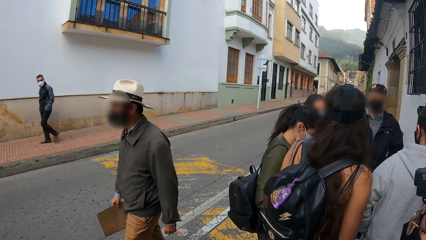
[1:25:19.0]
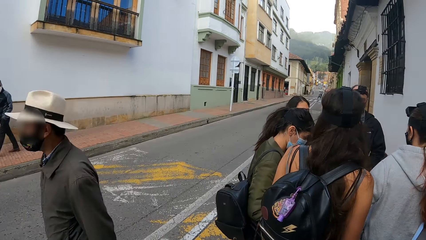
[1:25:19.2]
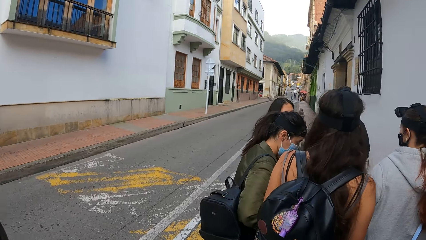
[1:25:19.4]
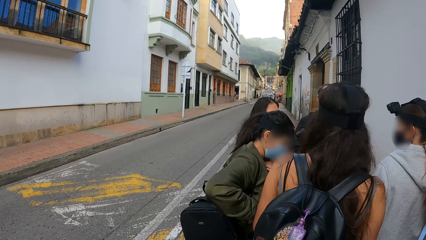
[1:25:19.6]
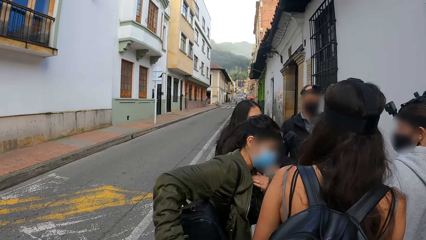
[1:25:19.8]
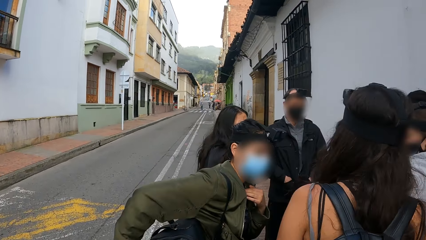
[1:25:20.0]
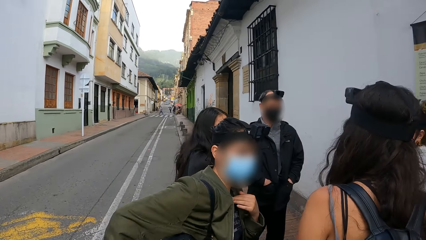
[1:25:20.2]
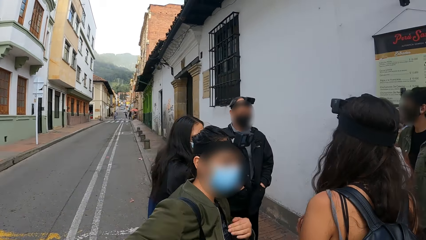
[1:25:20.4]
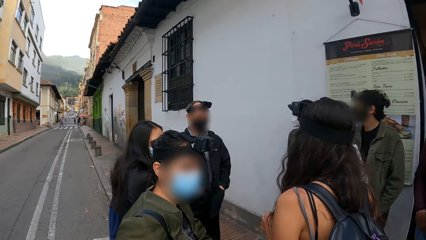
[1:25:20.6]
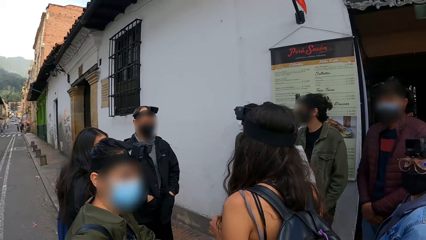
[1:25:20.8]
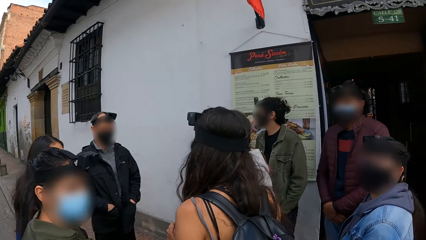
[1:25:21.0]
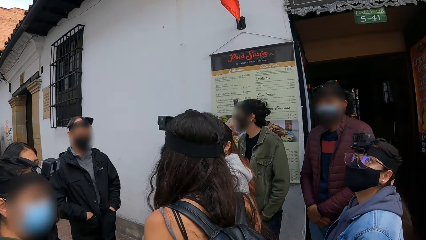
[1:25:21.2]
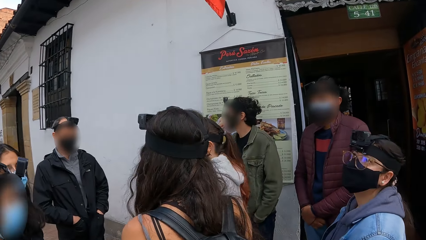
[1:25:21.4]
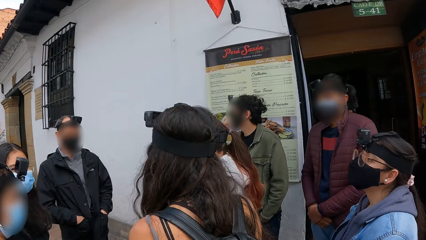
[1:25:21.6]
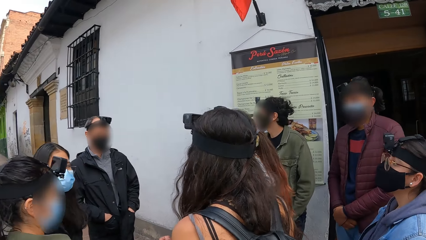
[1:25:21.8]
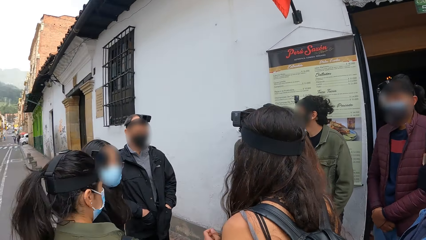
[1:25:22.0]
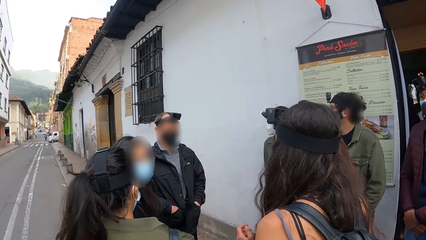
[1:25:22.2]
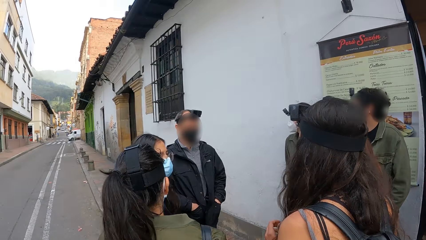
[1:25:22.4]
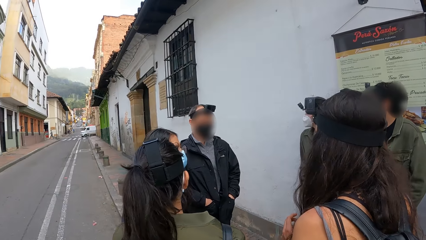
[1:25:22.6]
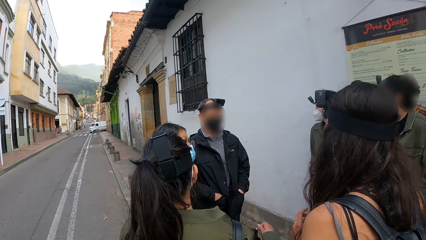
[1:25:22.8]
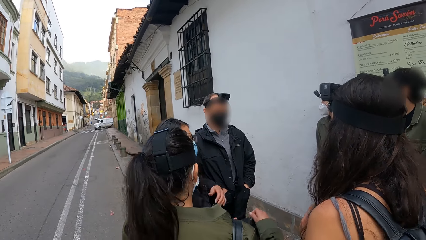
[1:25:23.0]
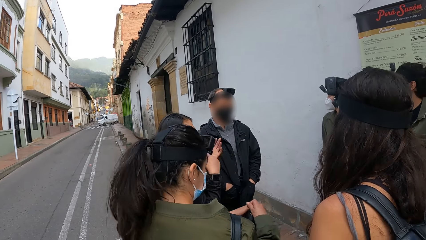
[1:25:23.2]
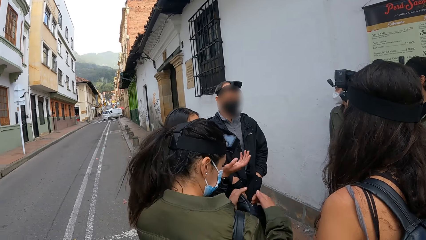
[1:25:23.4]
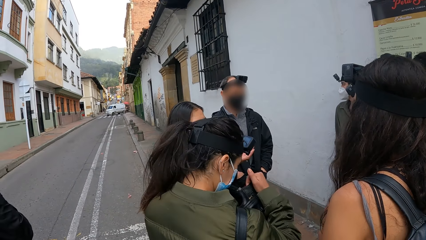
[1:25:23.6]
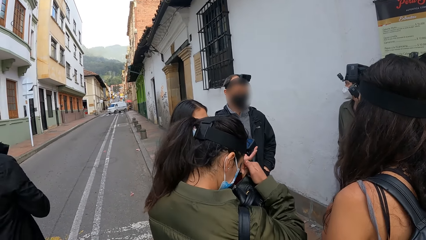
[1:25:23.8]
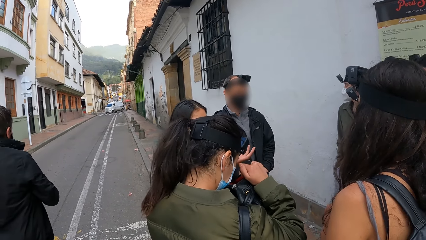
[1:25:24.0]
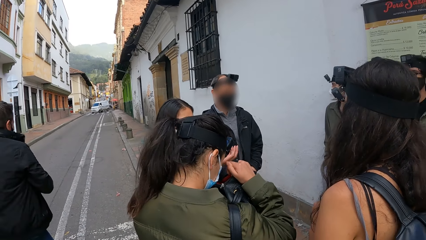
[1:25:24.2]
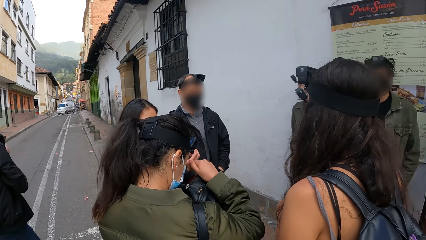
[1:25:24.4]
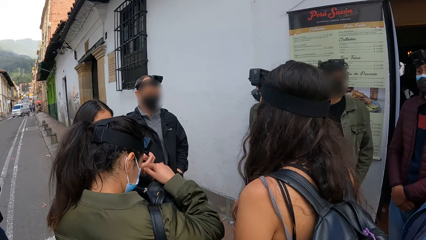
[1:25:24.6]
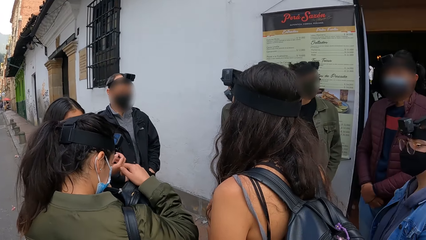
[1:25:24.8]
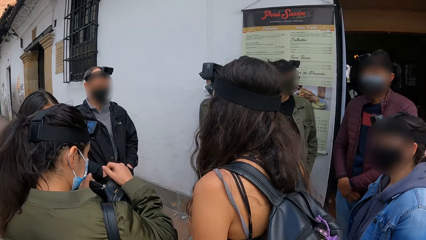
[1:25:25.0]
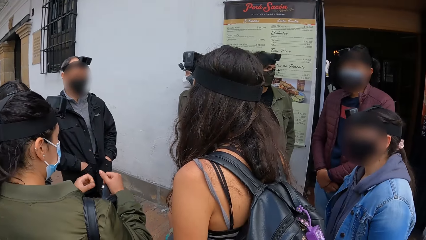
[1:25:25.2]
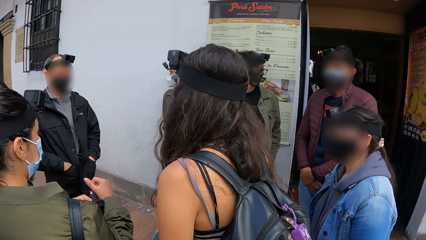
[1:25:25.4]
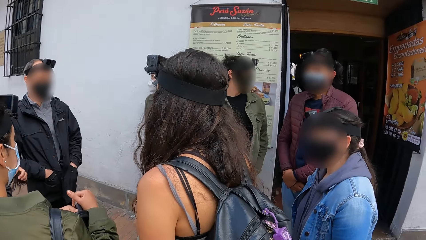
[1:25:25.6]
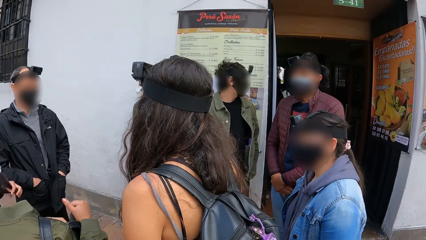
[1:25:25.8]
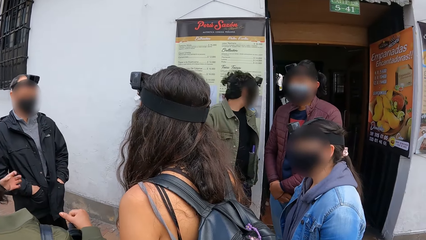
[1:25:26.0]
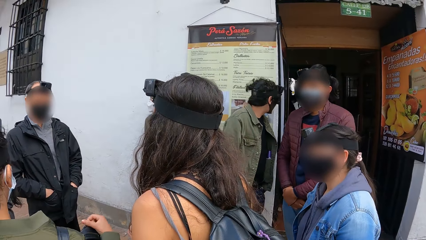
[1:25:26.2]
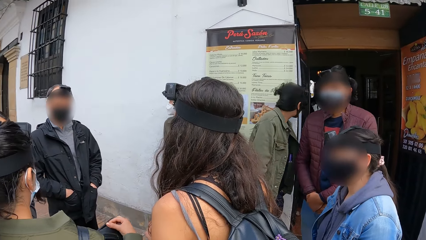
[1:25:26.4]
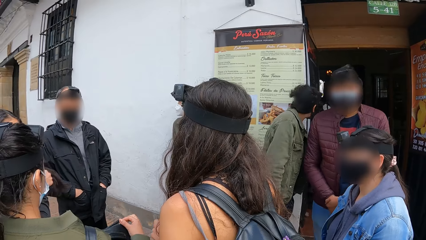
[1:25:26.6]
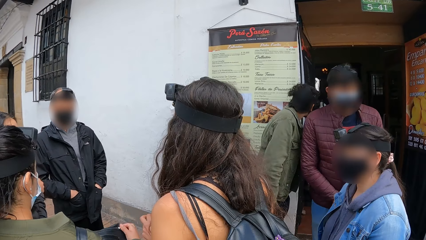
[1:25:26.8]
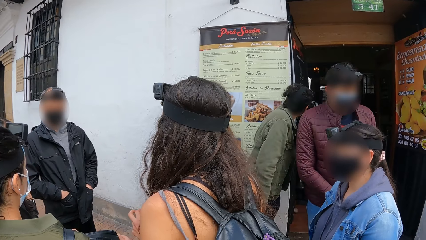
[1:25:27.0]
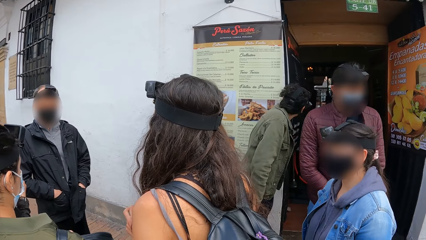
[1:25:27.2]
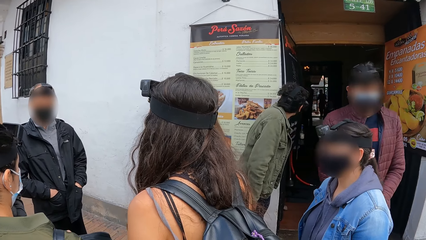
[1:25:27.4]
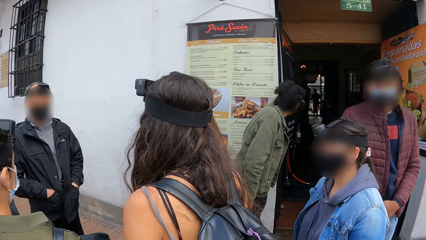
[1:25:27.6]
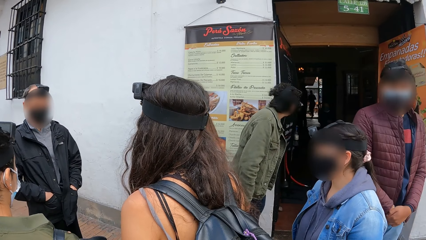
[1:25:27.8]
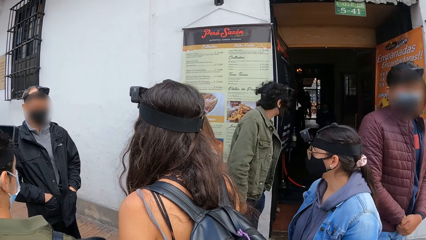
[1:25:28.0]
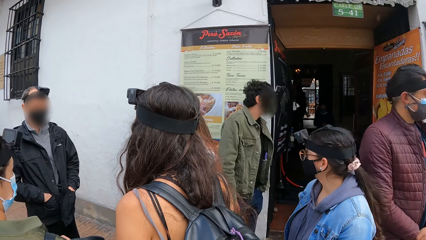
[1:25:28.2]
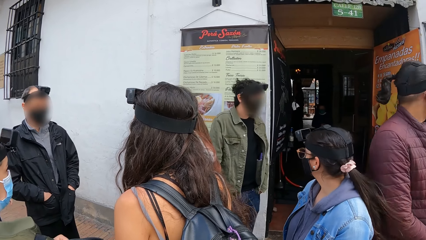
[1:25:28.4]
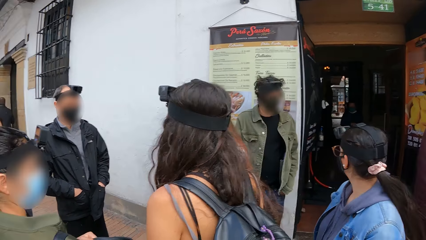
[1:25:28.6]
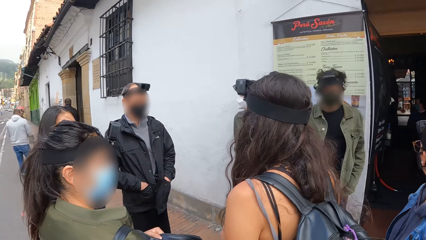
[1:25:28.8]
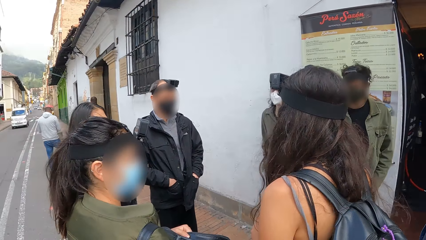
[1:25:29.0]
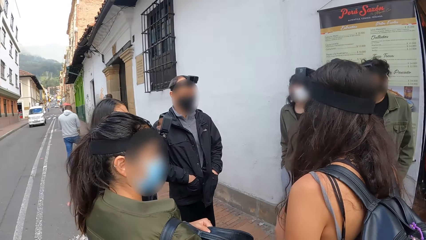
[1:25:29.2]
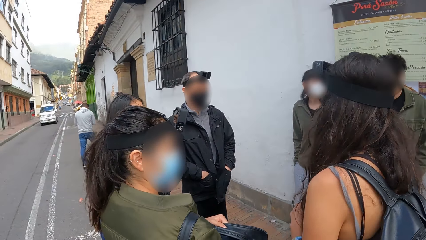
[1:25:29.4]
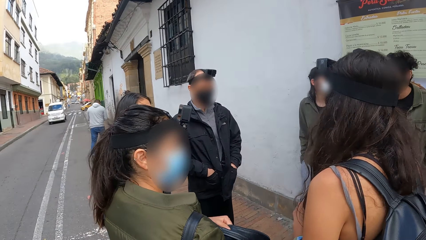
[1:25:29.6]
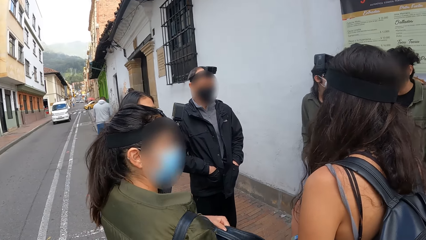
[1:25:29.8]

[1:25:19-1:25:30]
The camera wearer stands on a pathway with the group of people. A woman searches a backpack with her hands.

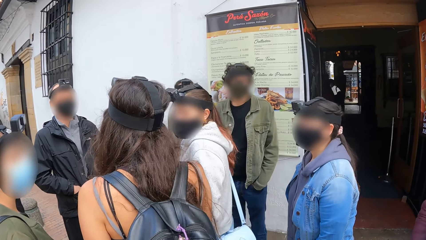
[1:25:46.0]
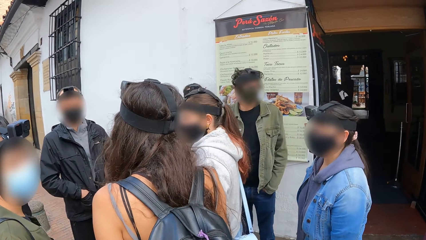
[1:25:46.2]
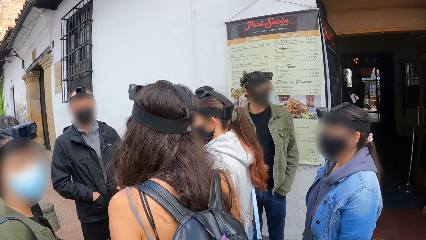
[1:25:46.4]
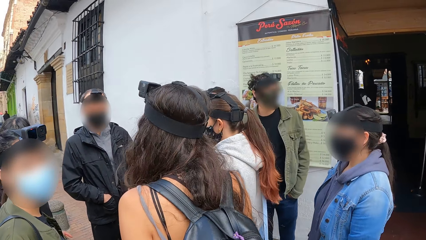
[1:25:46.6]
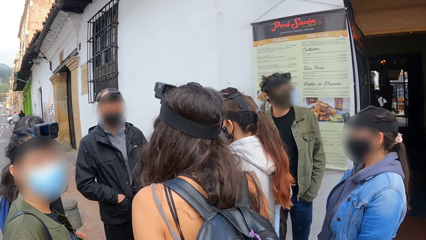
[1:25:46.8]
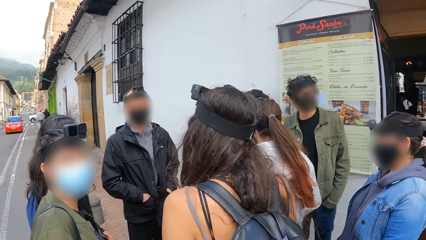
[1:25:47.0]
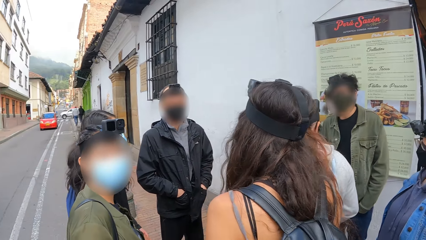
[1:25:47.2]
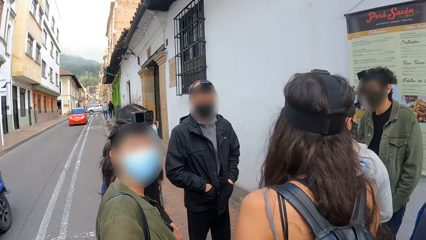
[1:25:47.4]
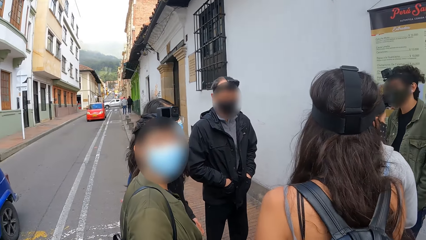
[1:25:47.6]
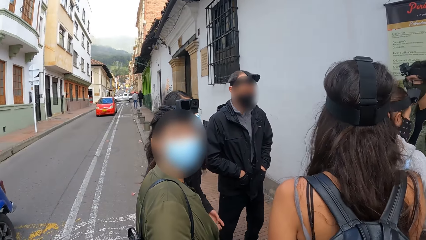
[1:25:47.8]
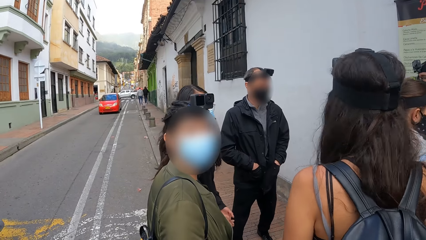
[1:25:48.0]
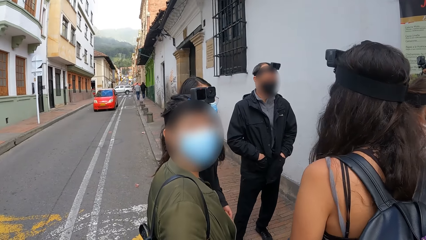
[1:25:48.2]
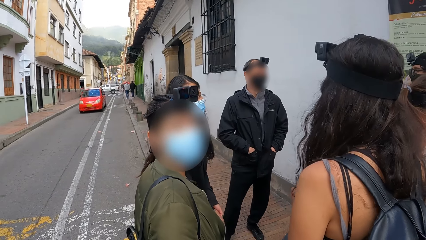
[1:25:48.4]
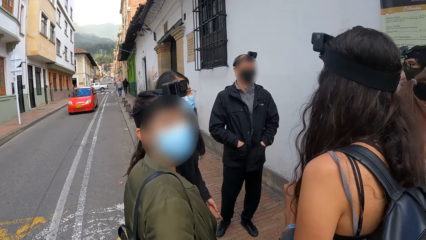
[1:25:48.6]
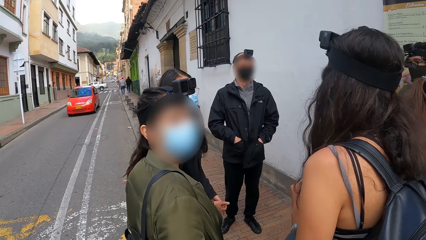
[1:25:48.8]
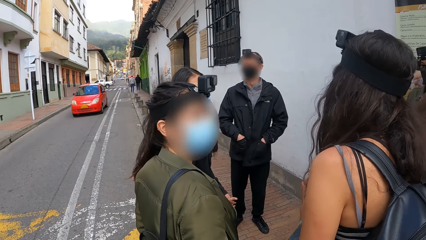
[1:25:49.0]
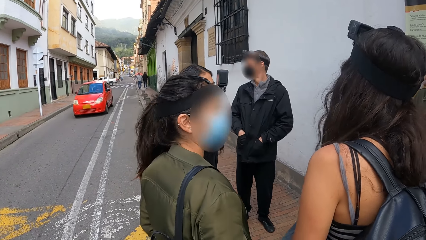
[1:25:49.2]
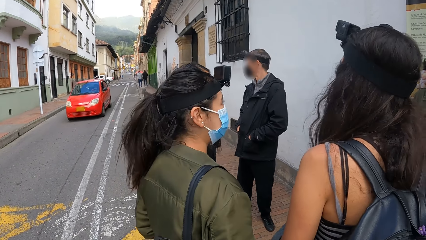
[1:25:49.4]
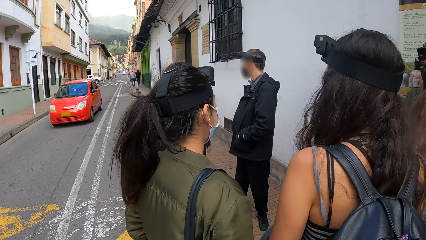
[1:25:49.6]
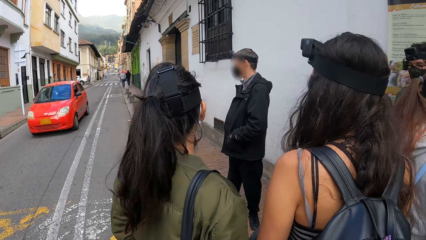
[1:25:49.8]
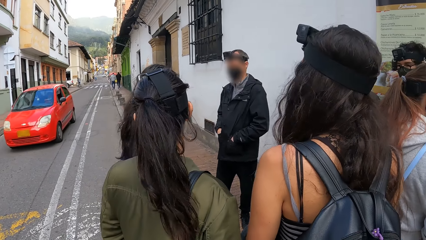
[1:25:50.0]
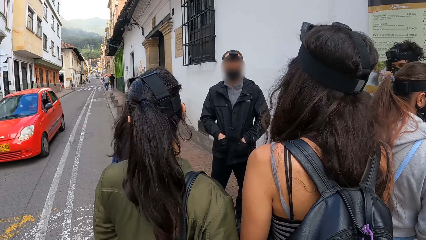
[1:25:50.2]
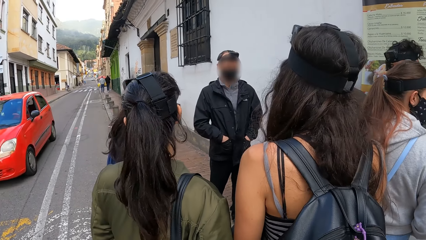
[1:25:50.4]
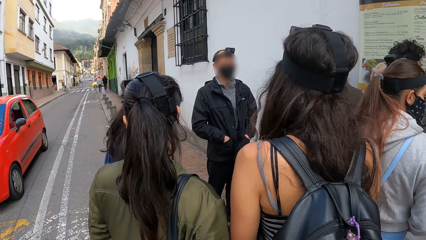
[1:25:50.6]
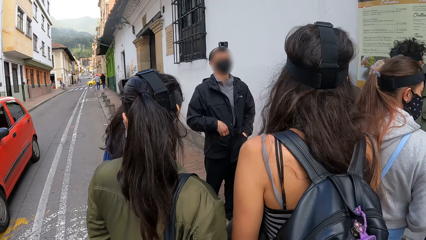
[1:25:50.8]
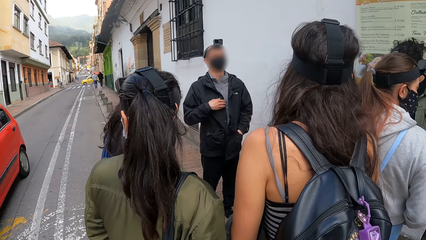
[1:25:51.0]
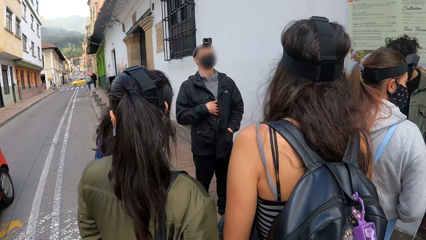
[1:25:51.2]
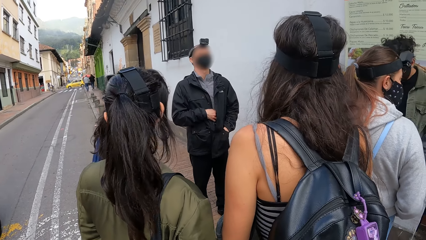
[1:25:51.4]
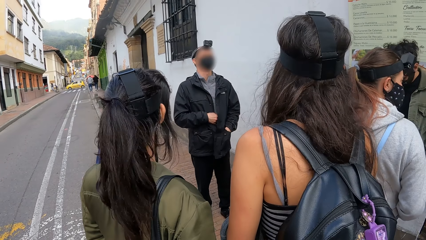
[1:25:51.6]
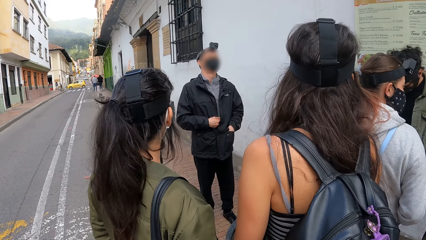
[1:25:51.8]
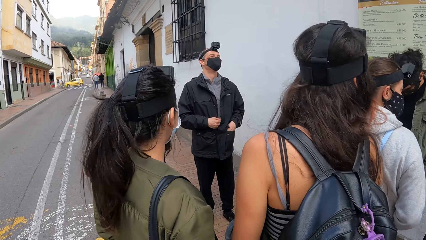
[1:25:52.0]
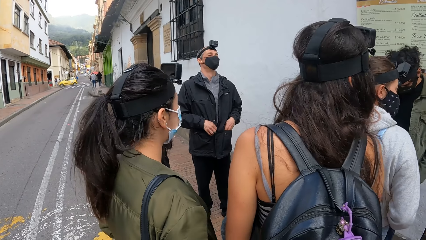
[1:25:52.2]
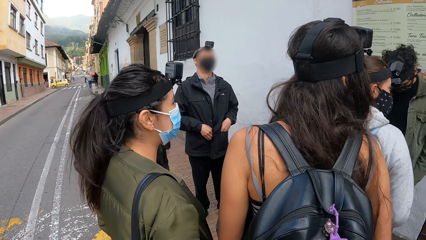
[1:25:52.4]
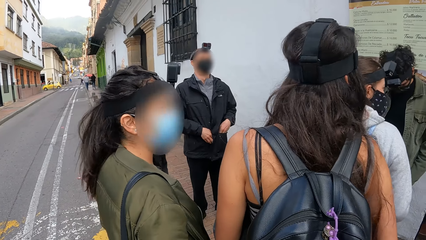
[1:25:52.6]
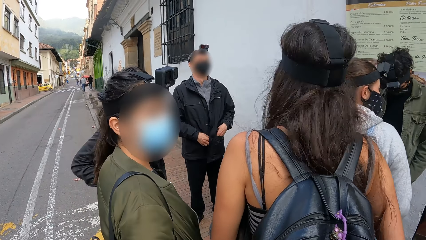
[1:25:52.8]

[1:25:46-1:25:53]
A blue car drives past the camera wearer. A red car drives past them. They stare at their friends.
